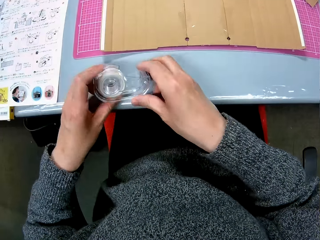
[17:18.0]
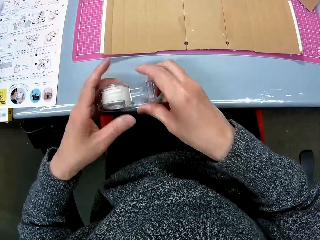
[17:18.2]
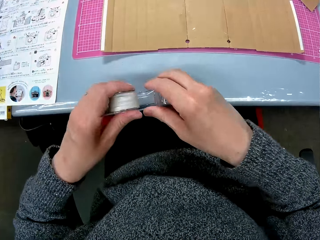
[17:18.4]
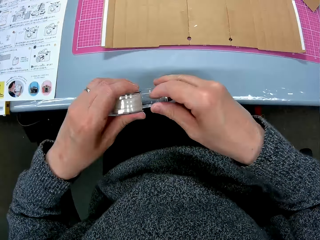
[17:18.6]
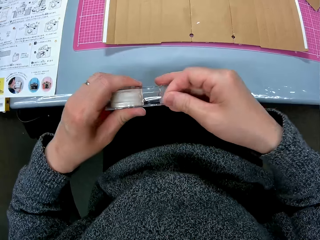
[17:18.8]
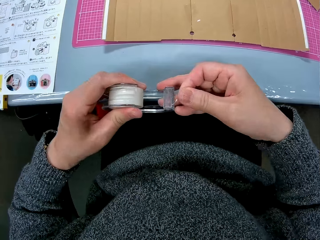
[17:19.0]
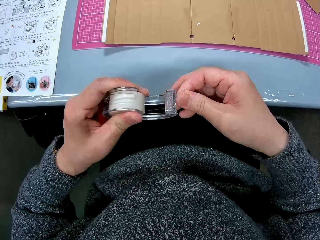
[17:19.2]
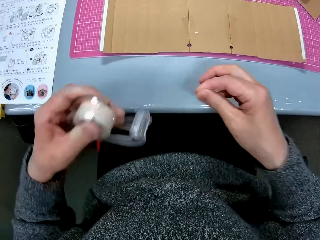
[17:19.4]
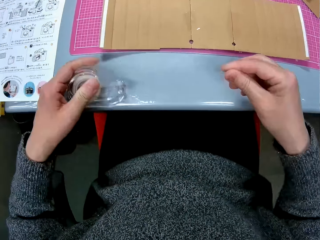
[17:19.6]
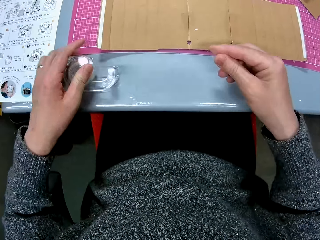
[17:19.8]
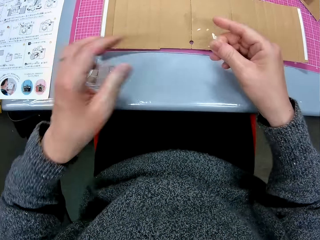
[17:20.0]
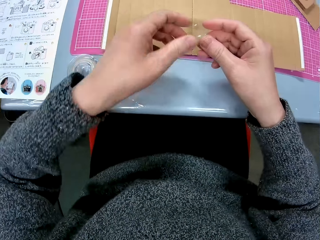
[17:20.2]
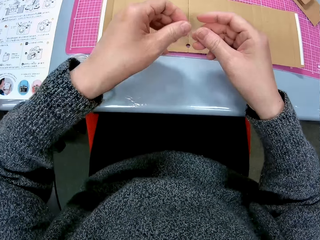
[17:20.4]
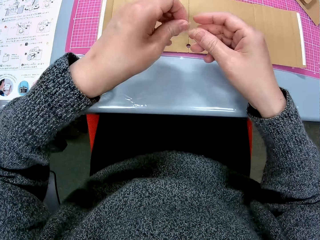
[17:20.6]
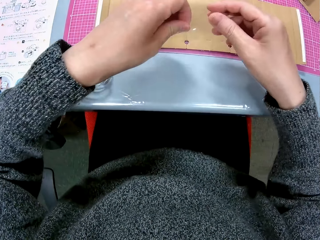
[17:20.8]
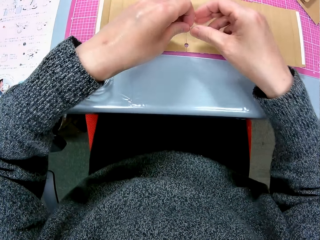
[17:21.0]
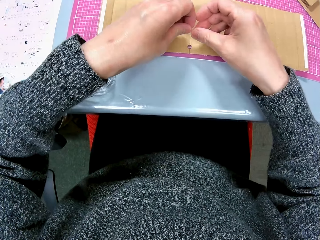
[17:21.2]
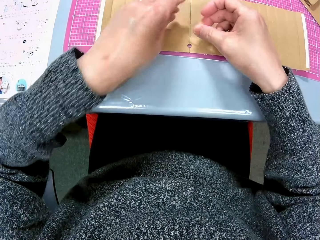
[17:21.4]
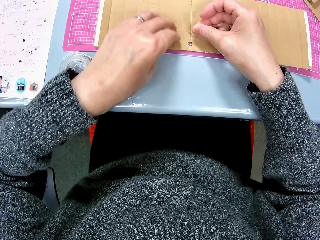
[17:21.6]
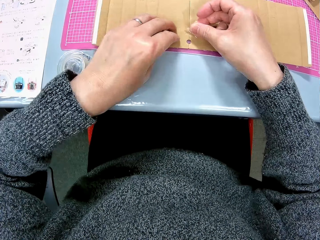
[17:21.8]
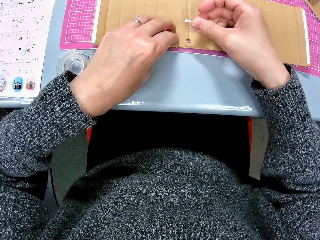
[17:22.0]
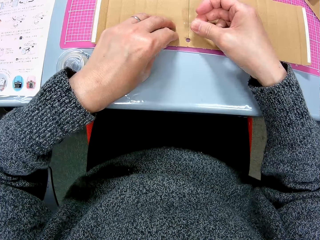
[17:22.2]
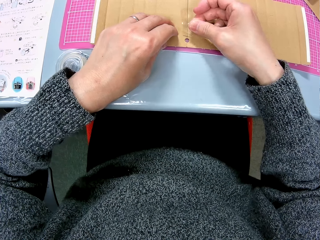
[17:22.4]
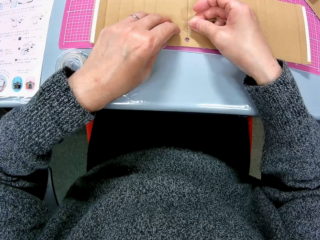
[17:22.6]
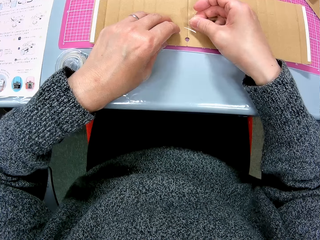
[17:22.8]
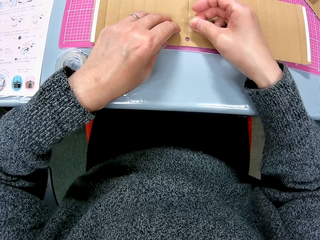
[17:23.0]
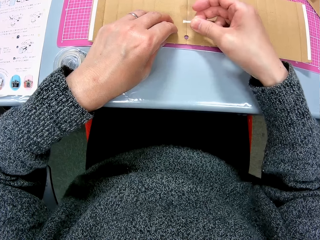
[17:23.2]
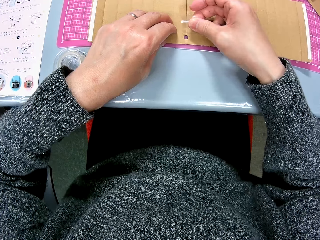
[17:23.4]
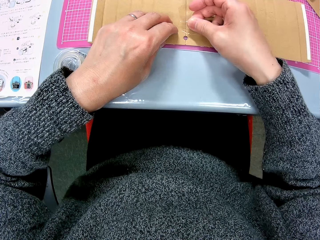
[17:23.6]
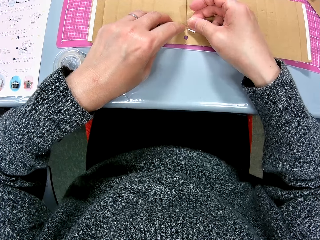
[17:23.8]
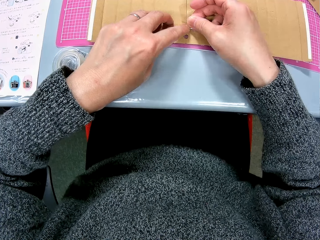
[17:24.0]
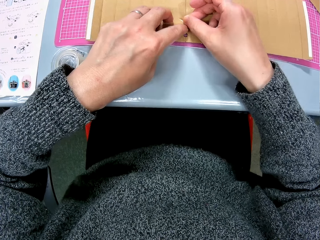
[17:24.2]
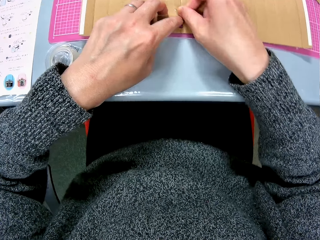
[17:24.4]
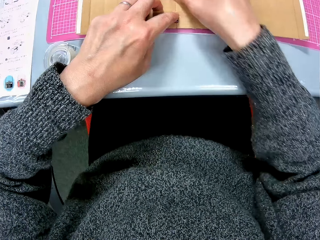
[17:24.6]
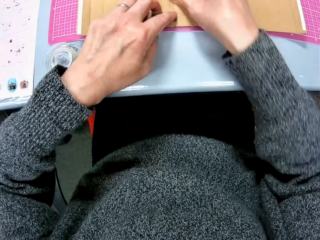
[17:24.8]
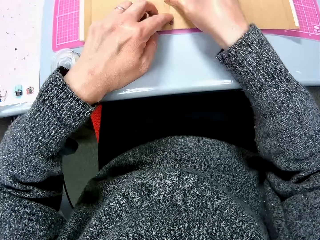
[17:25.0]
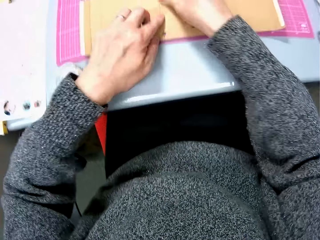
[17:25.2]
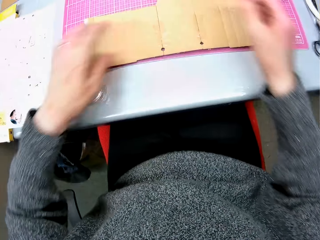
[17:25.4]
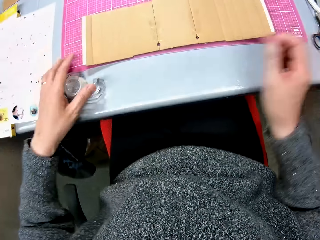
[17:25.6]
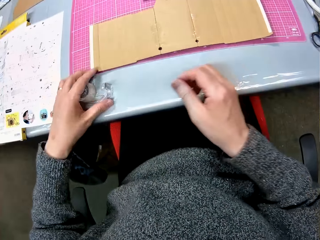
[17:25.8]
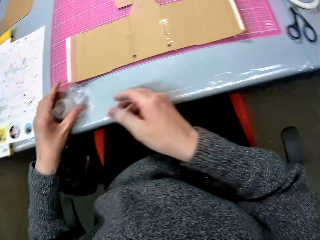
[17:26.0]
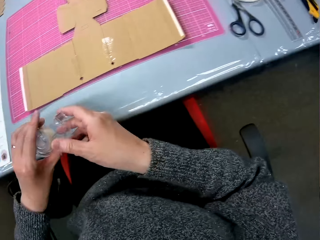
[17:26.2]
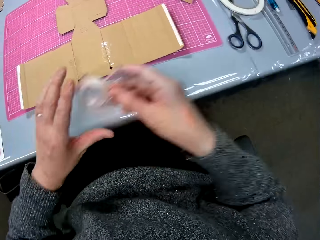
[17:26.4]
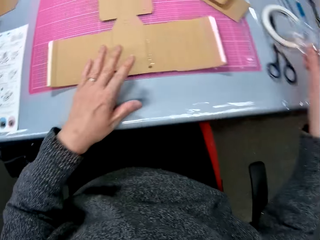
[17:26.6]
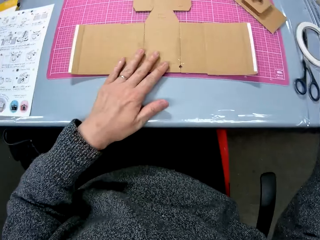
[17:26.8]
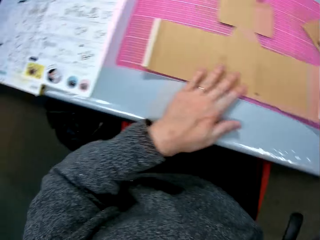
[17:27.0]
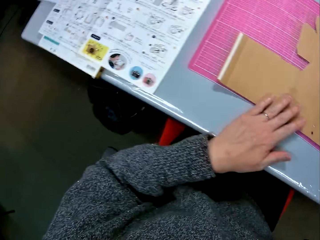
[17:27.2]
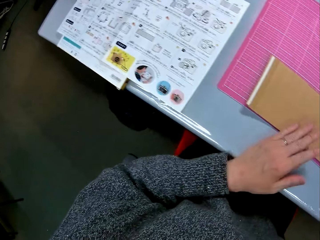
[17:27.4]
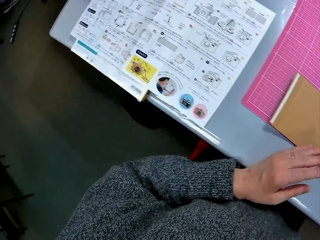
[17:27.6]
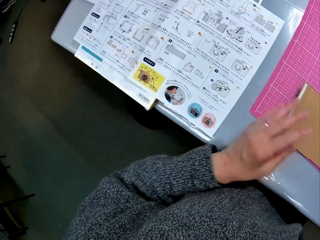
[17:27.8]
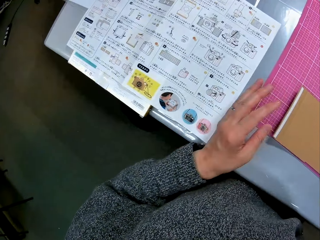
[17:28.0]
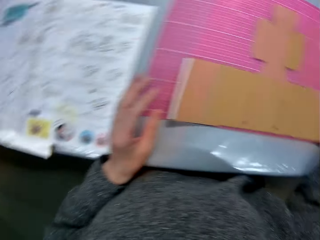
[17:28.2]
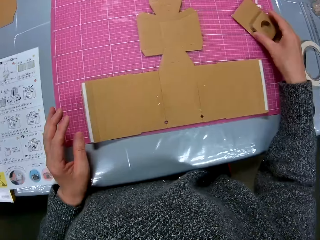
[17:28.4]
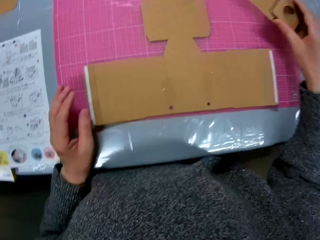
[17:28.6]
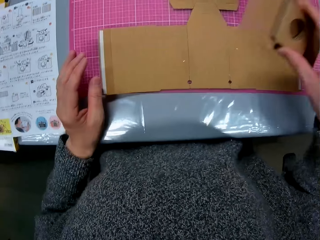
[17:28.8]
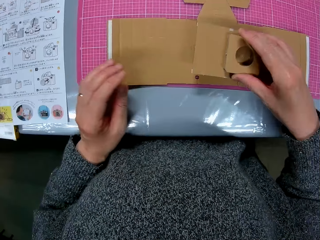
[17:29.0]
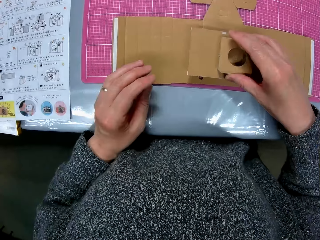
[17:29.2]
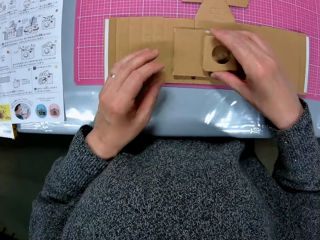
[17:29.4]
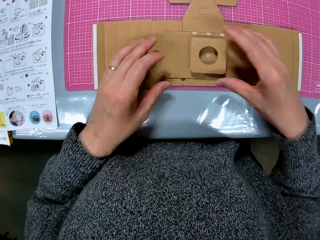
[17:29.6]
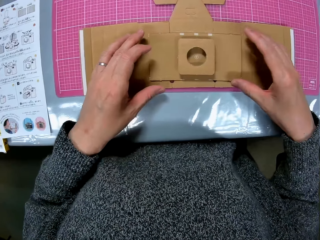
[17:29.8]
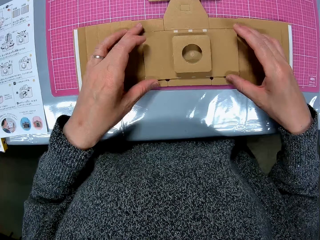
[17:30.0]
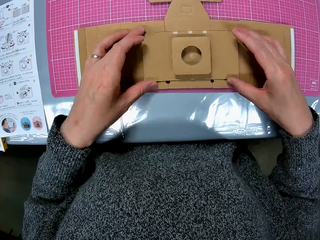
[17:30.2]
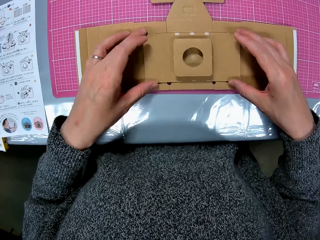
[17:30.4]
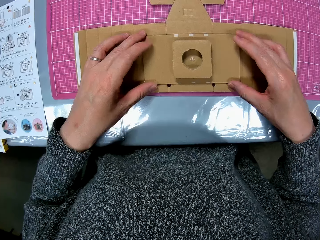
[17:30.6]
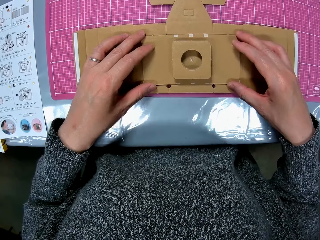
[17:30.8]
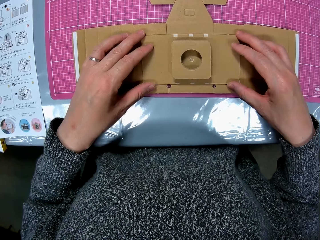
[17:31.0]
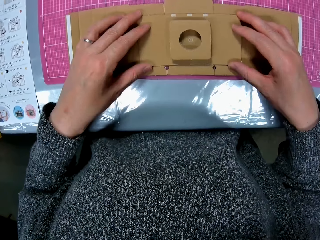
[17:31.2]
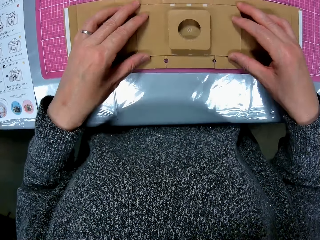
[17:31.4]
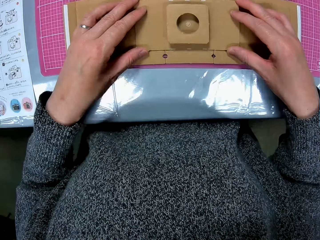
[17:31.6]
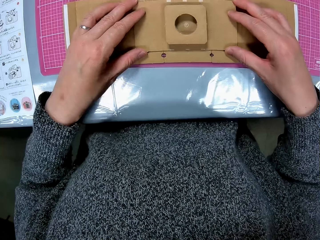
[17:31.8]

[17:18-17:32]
The camera wearer cuts a small piece of cello tape or mask tape with her right hand. She drops the cello tape on the table. She puts the mask tape on the paperboard. She tapes the cardboard papers together with her right hand. She picks up the cello tape from the table with her left hand. She passes the mask tape holder to the right hand. She drops the cello tape on the table with her right hand. She looks at the manual. She turns to the book on the table. She picks up the cardboard model from the table with her right hand. She places the cardboard model on the cardboard on the table in front of her. She sets the cardboard model piece on the cardboard.

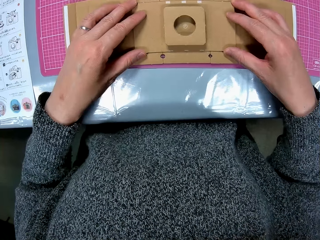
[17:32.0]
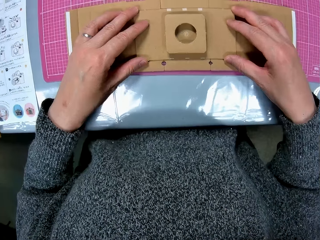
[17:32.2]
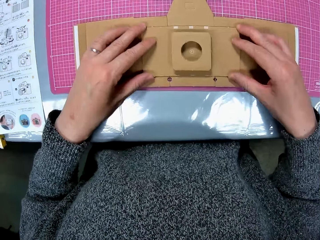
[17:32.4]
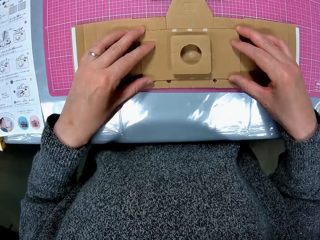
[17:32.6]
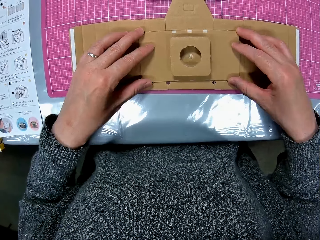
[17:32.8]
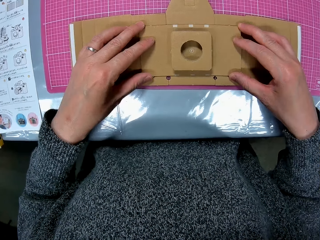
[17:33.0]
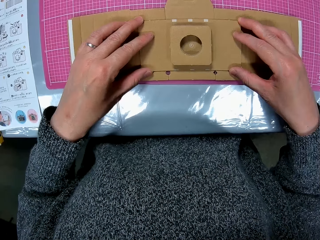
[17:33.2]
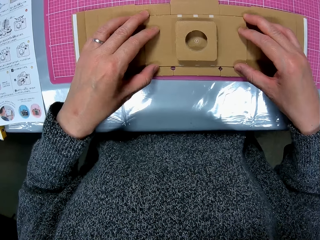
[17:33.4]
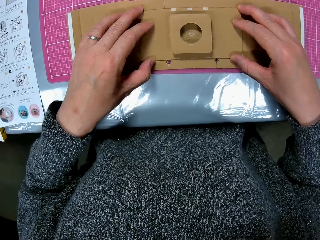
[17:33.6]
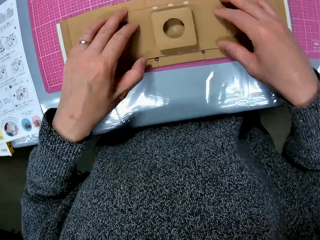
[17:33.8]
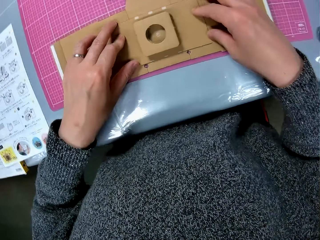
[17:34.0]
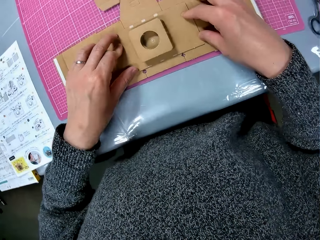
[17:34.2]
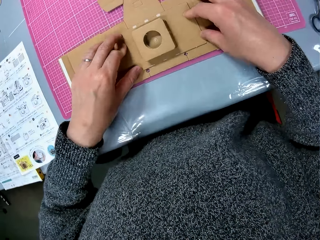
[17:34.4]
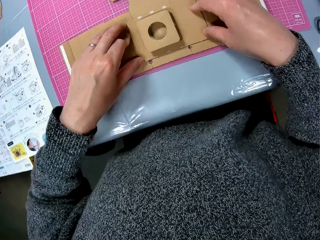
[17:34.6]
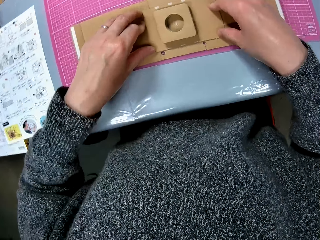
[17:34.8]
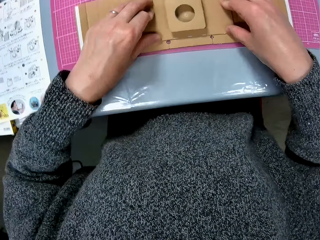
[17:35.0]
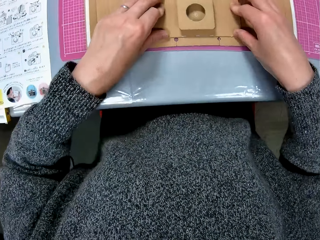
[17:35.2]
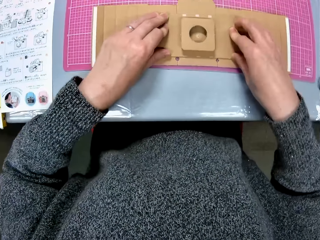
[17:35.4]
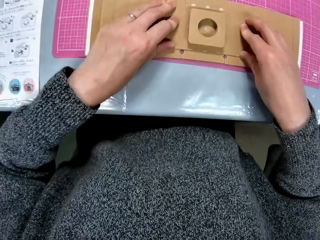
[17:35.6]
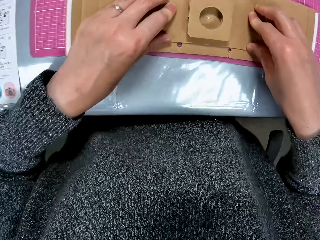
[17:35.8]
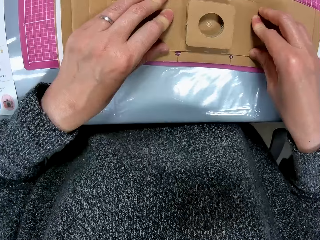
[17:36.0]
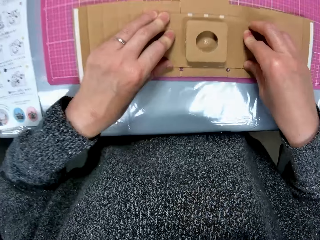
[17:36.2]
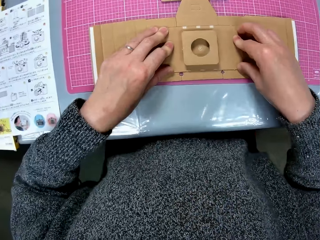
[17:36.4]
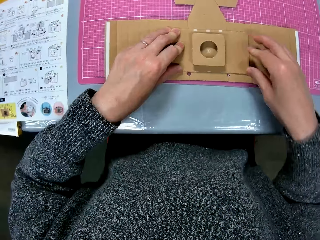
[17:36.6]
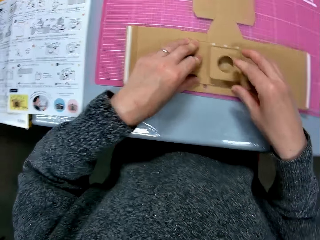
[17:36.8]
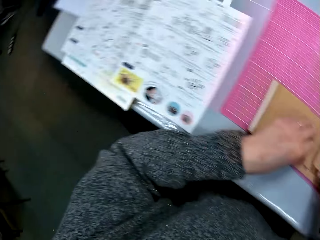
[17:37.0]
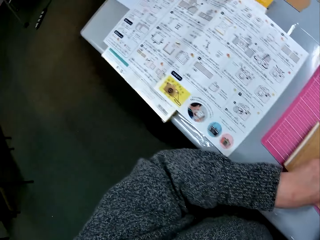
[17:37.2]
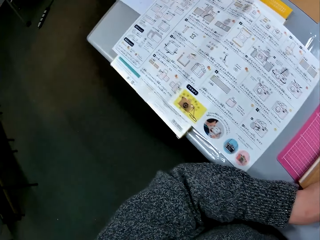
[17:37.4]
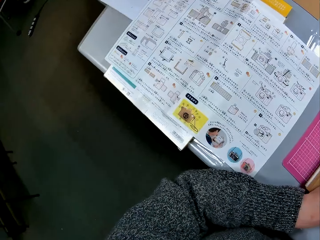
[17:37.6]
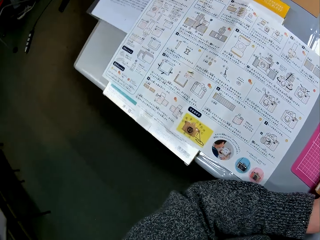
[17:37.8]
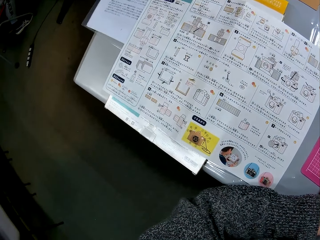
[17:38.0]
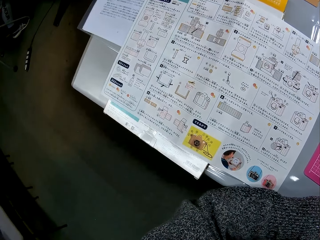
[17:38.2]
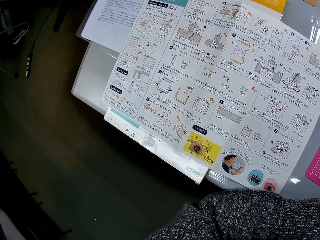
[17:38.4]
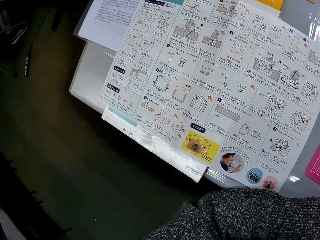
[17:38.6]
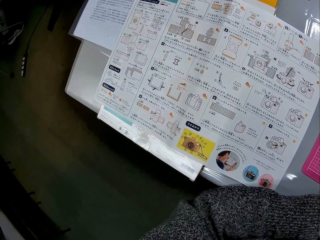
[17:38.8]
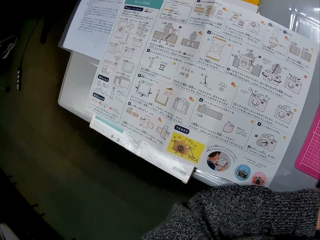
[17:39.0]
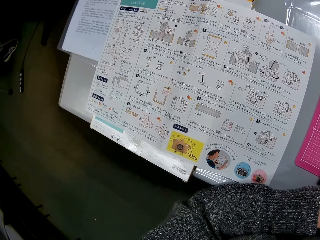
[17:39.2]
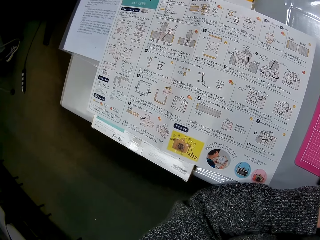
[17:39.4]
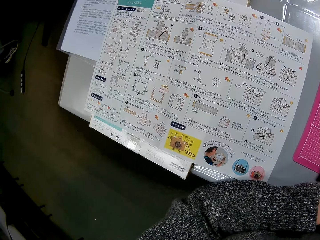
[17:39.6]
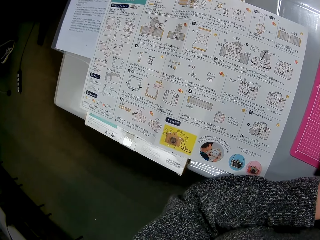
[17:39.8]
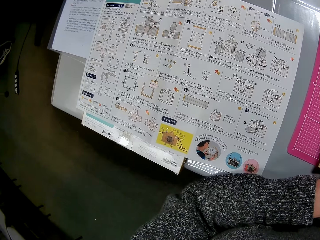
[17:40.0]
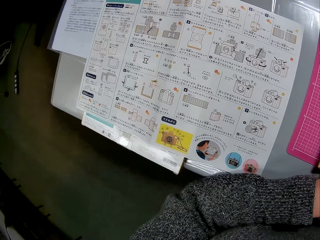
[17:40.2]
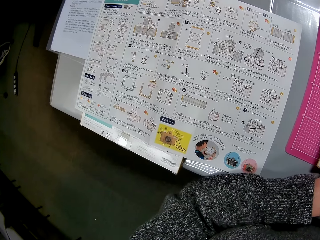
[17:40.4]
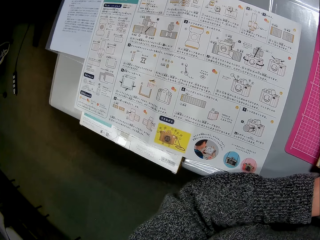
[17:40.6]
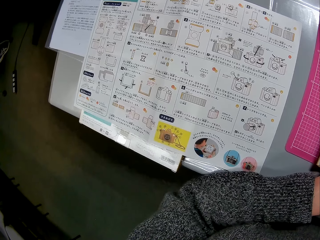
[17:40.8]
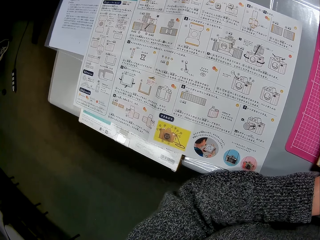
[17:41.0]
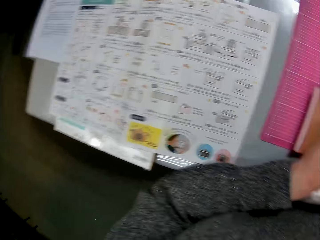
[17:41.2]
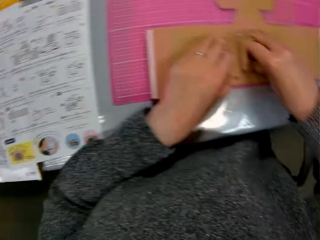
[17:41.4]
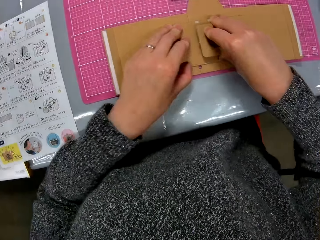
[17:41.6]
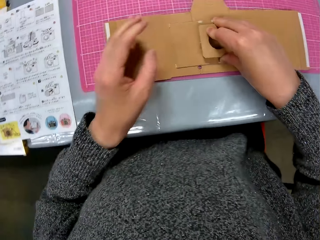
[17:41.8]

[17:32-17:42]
The camera wearer looks at the model. They turn to the book on the table.
